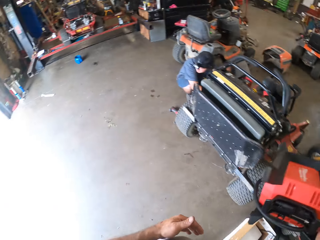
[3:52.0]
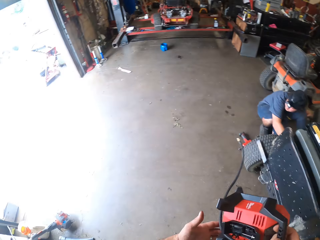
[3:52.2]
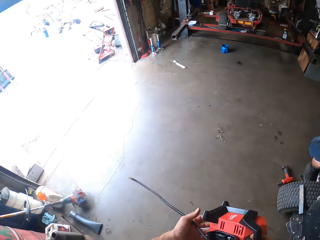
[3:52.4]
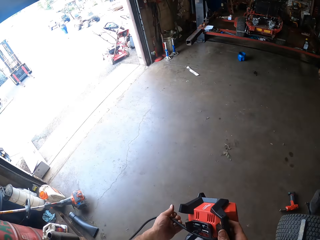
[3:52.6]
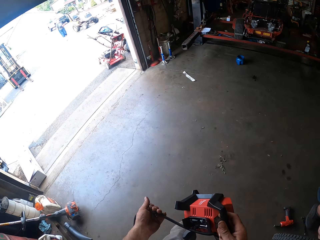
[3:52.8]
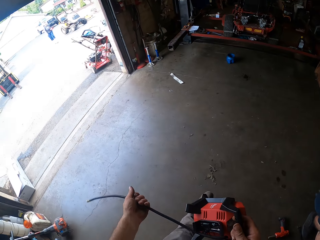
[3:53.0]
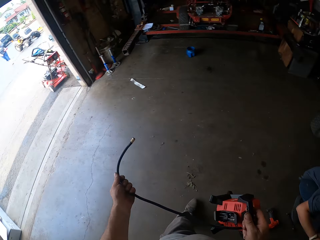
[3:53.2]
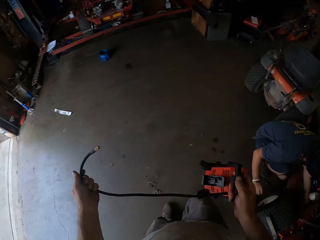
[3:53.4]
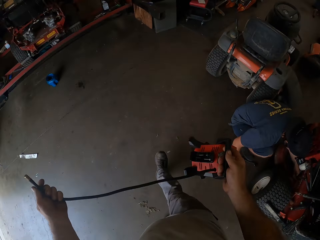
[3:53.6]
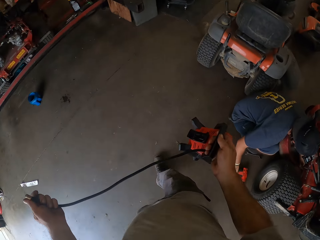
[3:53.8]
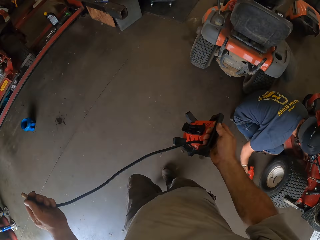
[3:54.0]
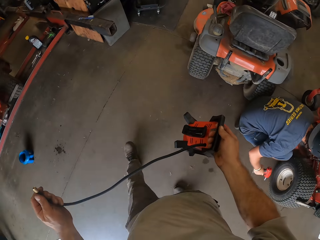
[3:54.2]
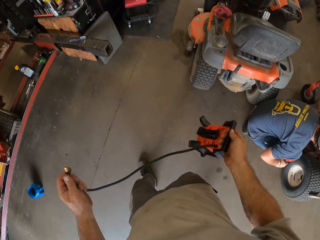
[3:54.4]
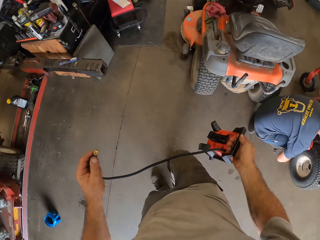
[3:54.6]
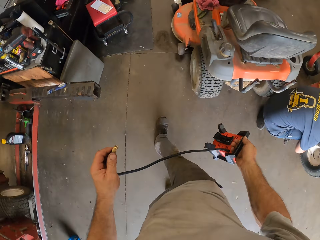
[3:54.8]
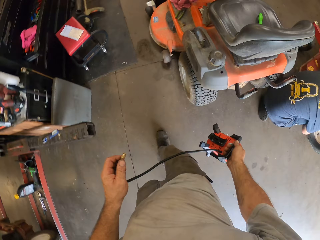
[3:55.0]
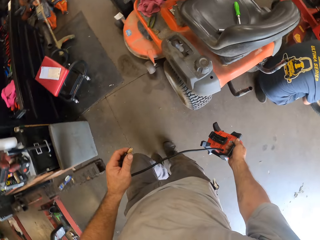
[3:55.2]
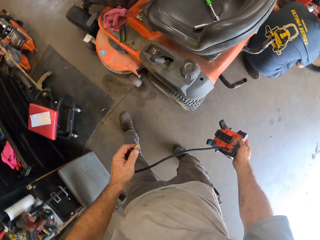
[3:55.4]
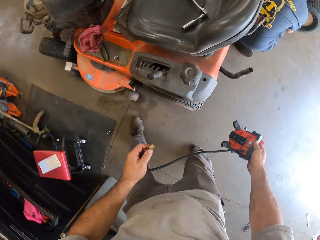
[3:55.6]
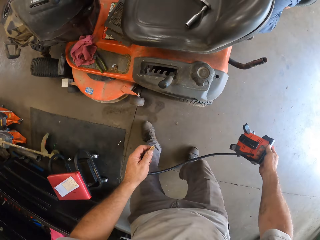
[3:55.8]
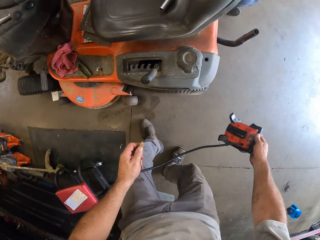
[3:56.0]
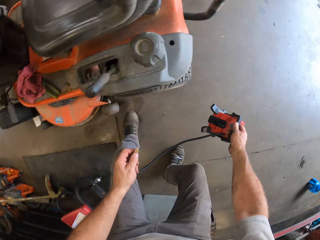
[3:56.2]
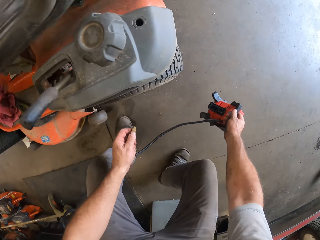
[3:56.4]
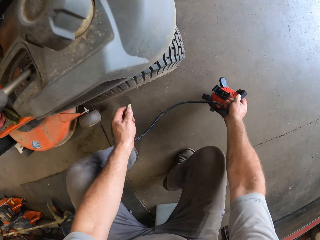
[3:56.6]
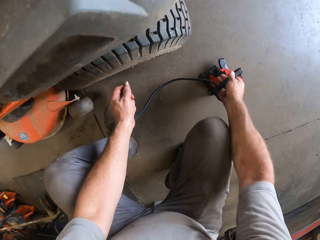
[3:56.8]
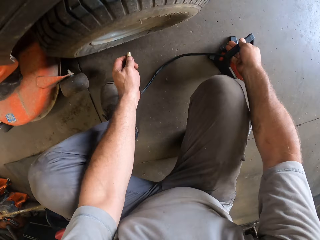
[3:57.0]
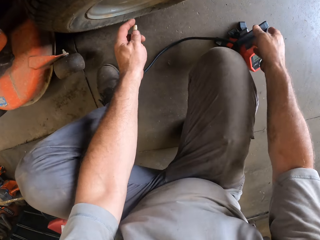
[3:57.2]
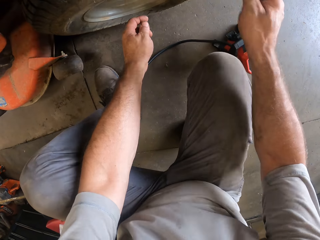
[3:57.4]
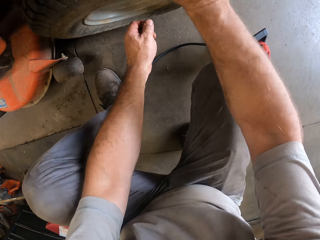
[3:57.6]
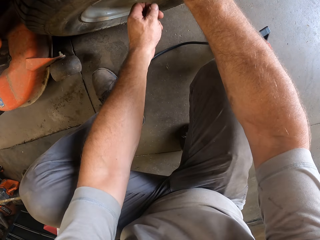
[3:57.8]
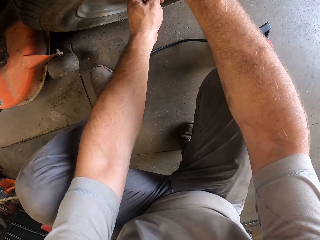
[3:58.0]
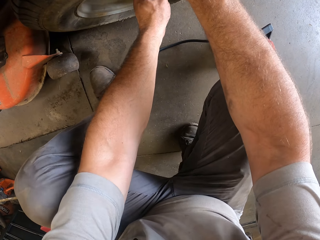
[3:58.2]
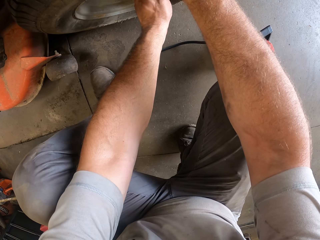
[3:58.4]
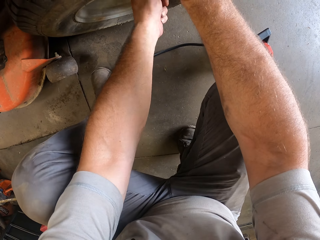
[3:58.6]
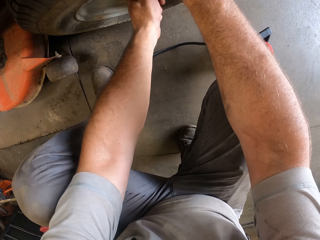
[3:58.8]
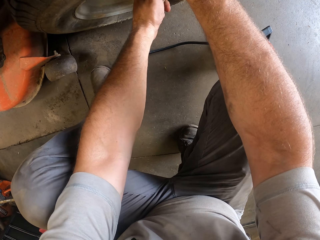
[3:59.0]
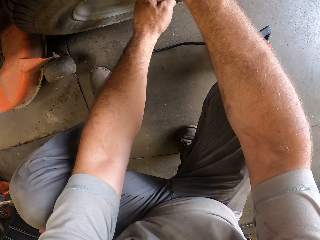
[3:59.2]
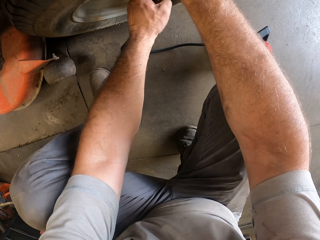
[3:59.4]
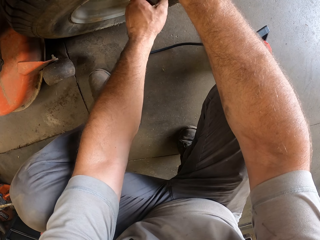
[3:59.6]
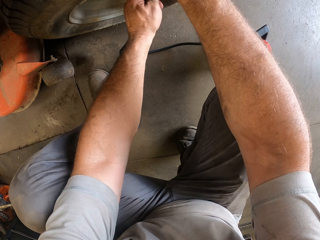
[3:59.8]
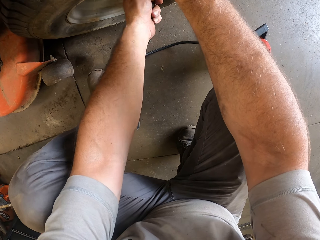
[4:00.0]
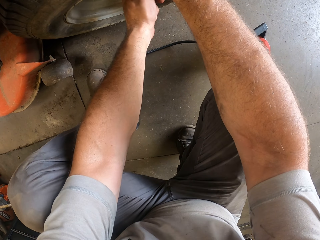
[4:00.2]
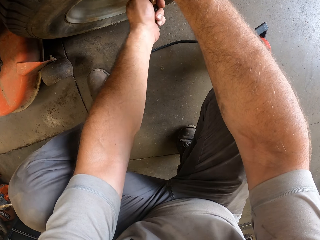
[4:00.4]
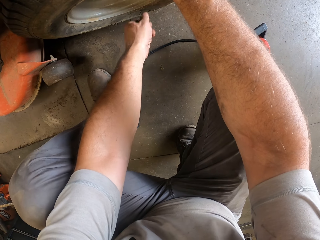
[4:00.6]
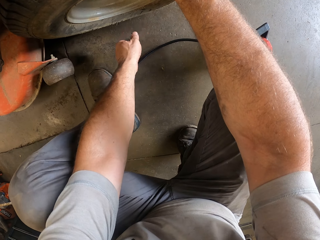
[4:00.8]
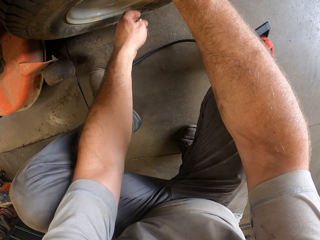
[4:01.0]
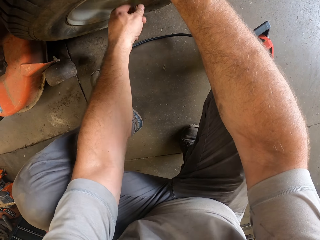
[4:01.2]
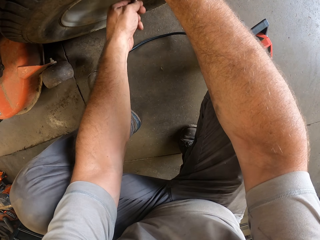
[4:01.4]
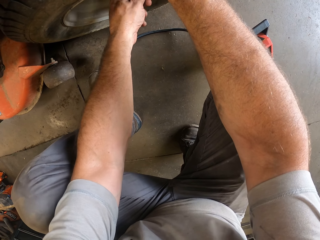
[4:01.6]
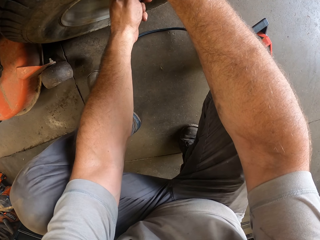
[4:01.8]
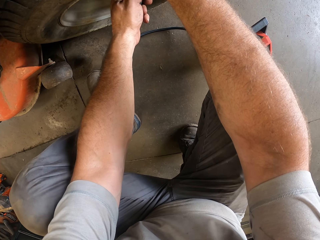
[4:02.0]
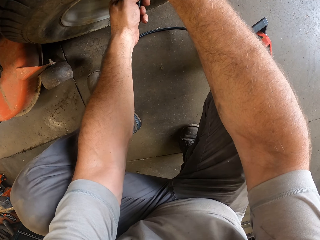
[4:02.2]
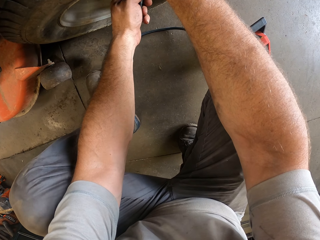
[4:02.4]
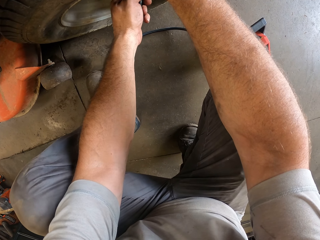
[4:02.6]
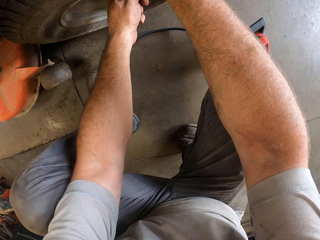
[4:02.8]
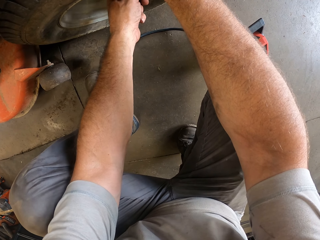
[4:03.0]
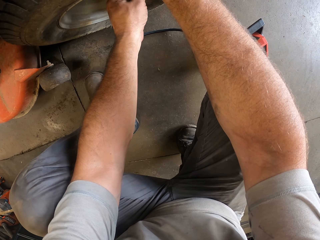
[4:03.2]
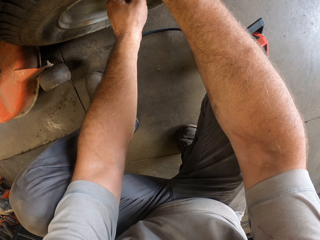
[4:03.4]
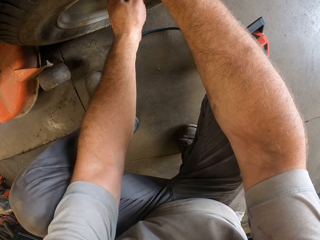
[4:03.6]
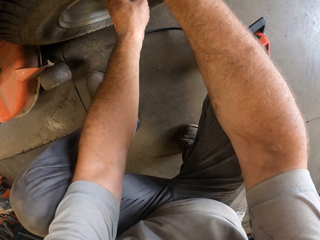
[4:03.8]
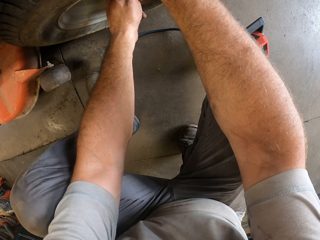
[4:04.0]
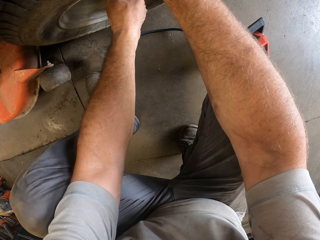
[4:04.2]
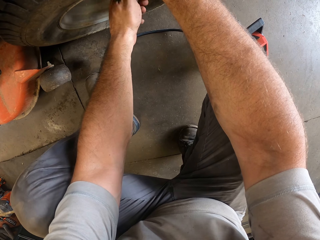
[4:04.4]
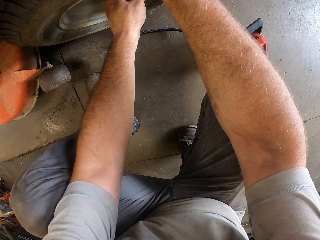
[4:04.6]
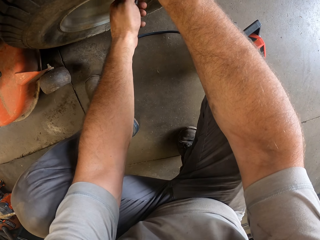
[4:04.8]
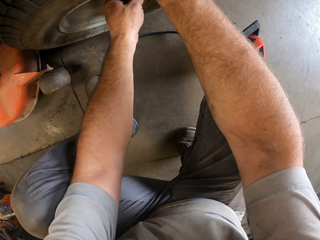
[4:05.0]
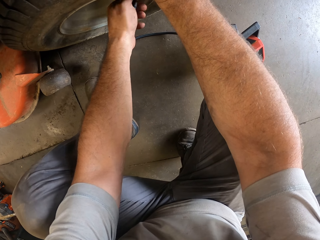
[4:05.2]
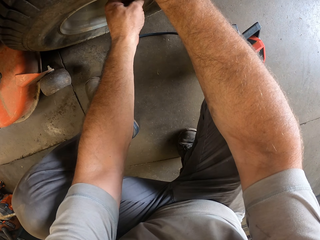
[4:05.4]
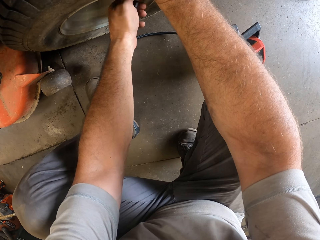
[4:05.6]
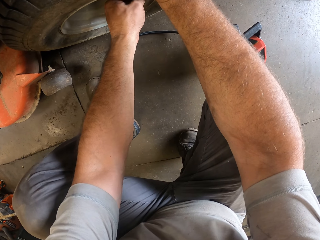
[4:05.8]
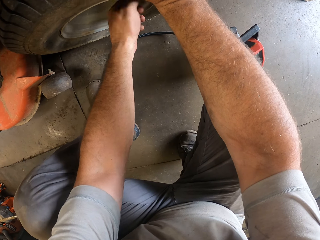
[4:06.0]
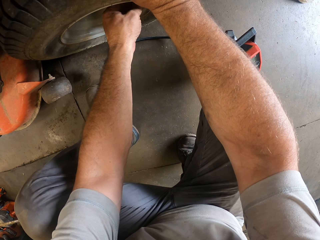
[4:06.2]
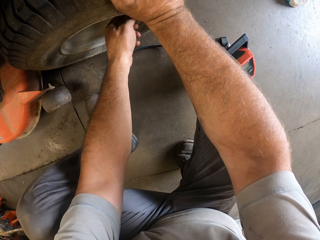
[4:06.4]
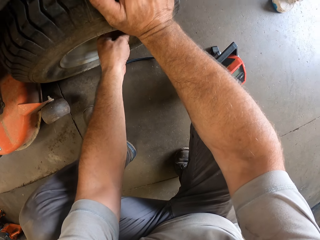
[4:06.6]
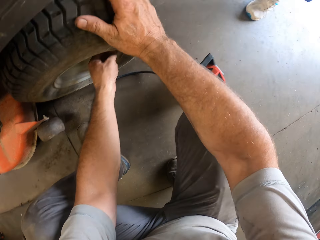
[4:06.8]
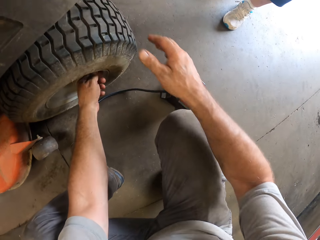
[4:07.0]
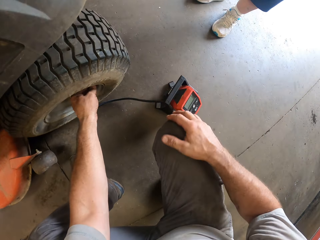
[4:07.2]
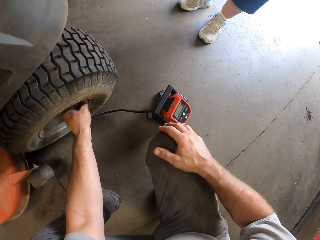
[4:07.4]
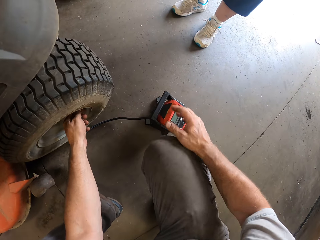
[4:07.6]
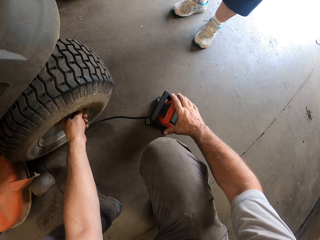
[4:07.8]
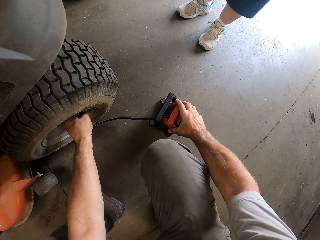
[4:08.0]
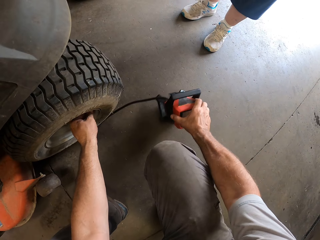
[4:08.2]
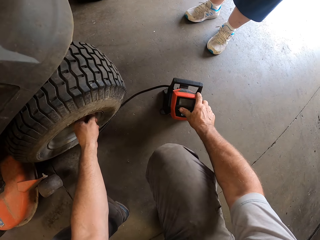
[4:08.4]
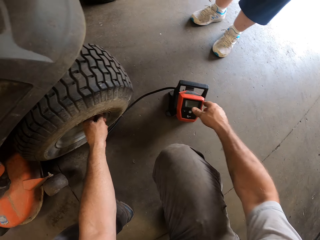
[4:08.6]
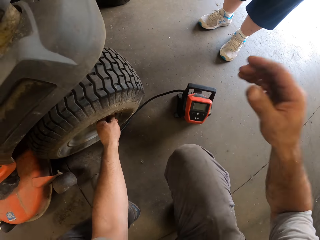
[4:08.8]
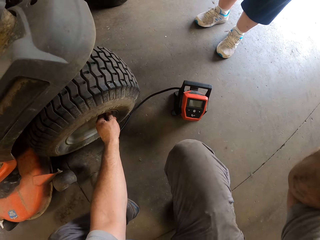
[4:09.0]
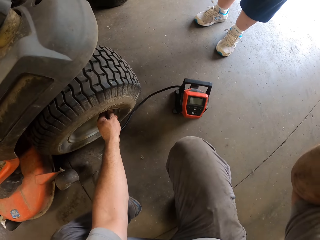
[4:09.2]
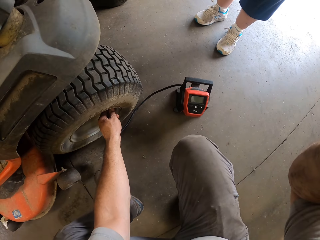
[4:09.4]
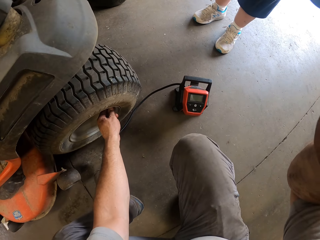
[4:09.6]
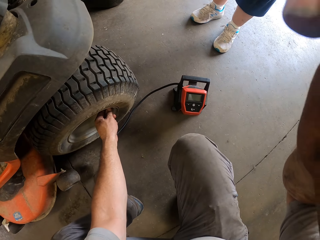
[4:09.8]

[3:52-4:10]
The camera wearer holds the tire inflator or portable air compressor machine with both hands. He walks towards the lawn mower. He bends down. He drops the tire inflator on the floor with his right hand. He attaches the cord of the tire inflator to the tire of the lawn mower with both hands. He fixes a pipe to the wheel. He moves the tire inflator on the floor with his right hand. He turns the tire inflator. He adjusts the camera. He raises his right hand.
